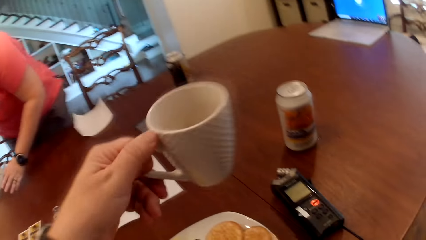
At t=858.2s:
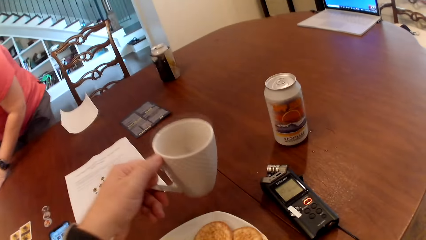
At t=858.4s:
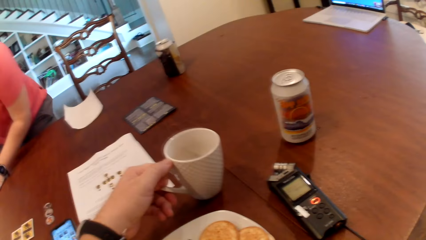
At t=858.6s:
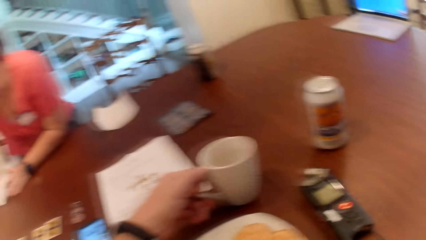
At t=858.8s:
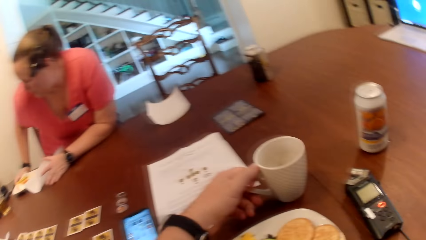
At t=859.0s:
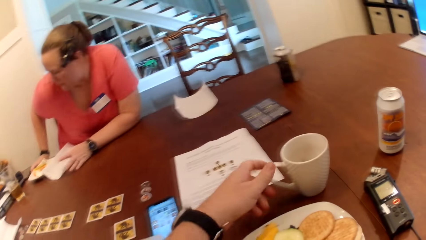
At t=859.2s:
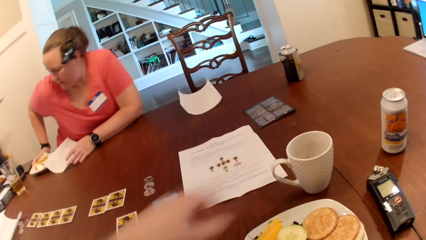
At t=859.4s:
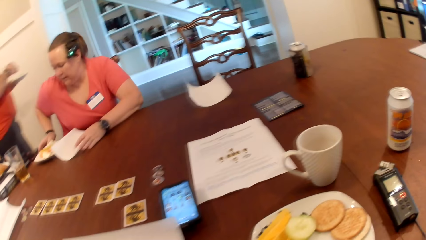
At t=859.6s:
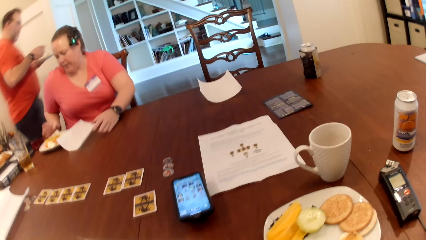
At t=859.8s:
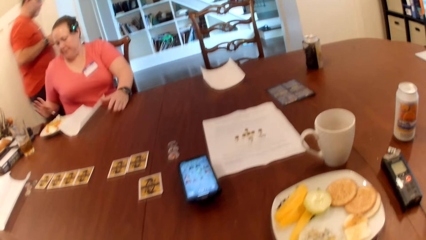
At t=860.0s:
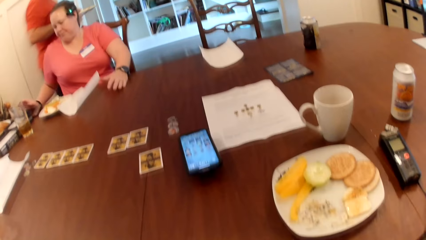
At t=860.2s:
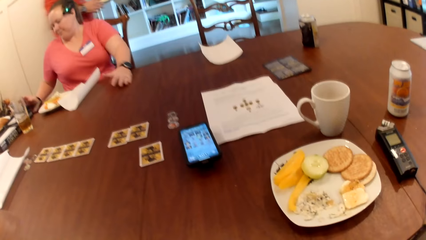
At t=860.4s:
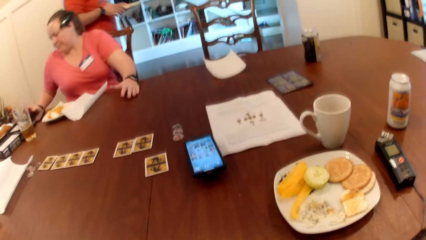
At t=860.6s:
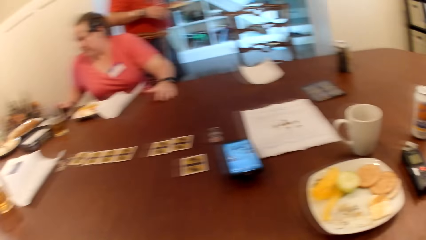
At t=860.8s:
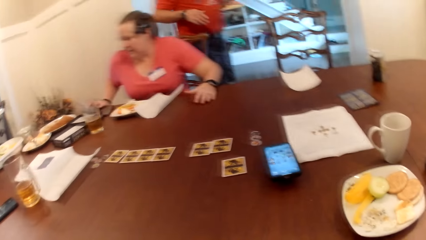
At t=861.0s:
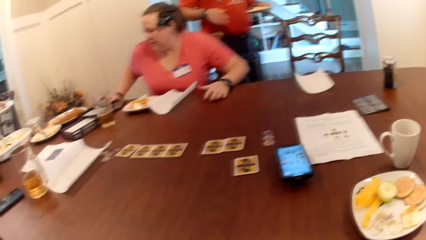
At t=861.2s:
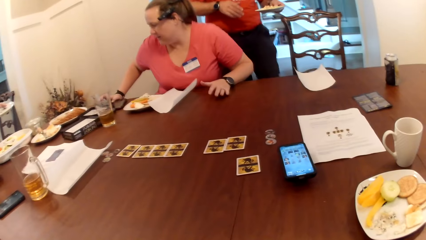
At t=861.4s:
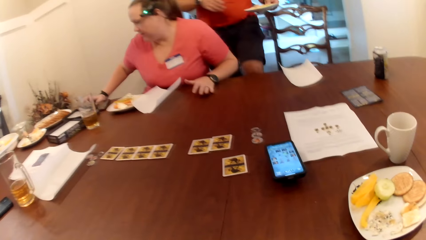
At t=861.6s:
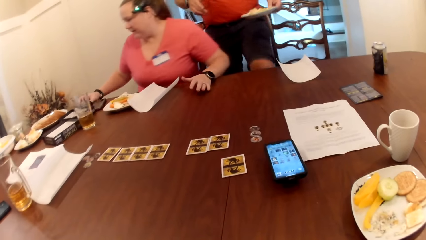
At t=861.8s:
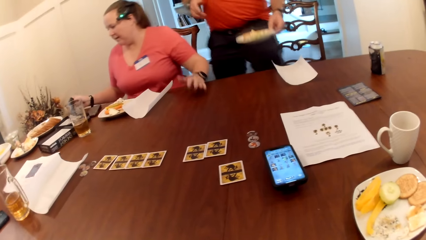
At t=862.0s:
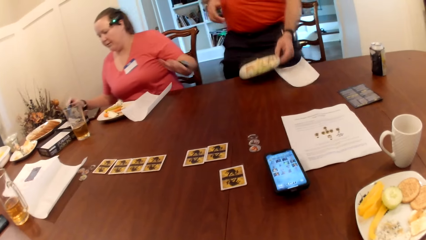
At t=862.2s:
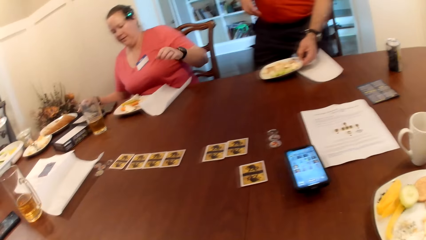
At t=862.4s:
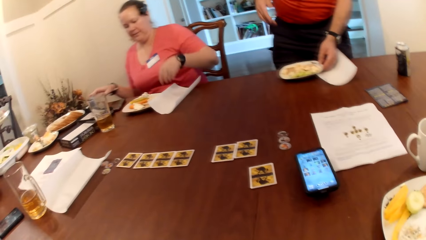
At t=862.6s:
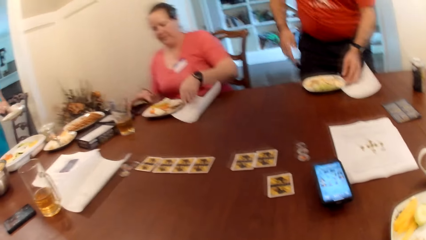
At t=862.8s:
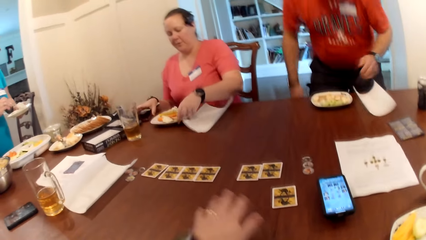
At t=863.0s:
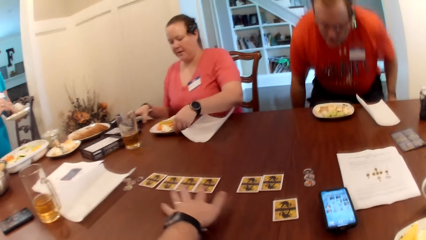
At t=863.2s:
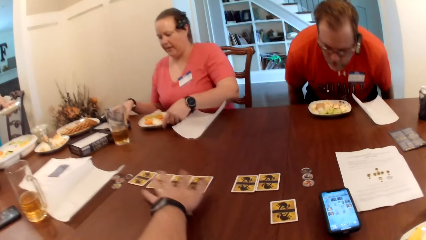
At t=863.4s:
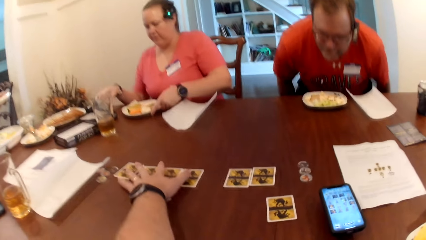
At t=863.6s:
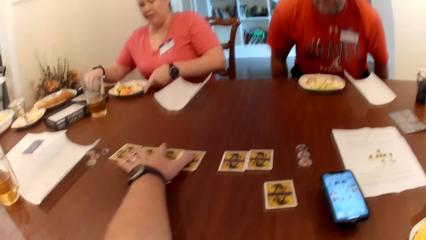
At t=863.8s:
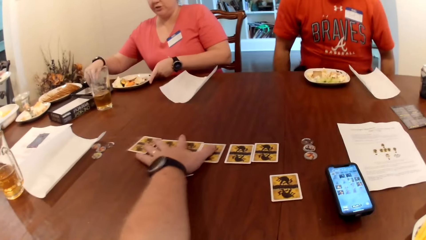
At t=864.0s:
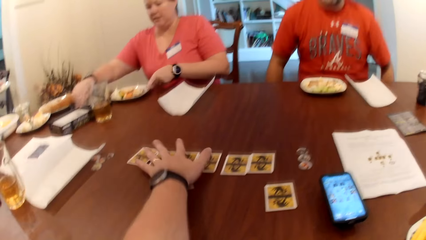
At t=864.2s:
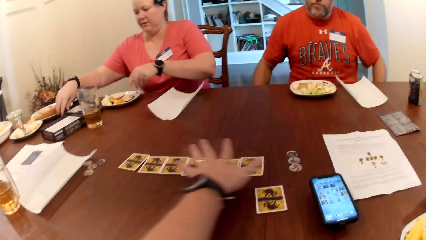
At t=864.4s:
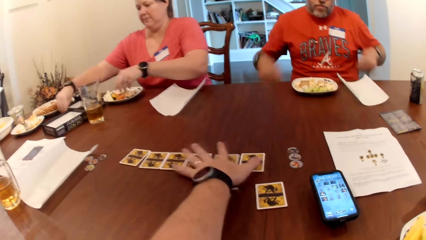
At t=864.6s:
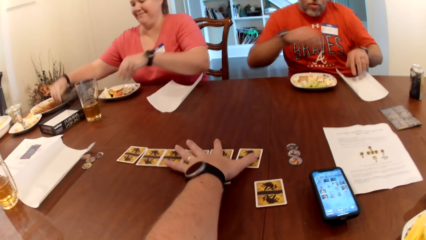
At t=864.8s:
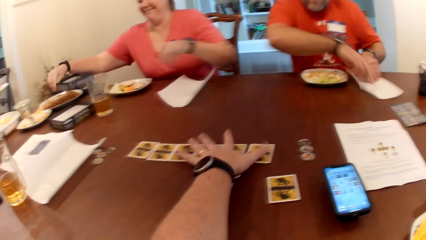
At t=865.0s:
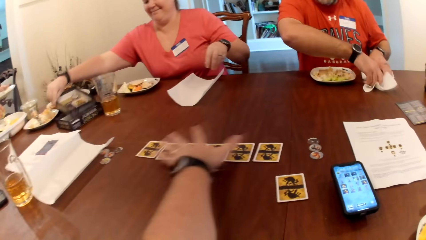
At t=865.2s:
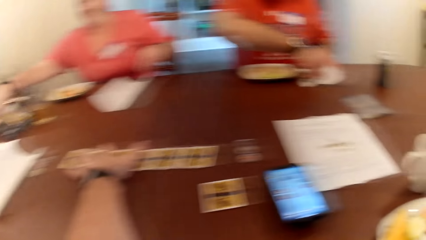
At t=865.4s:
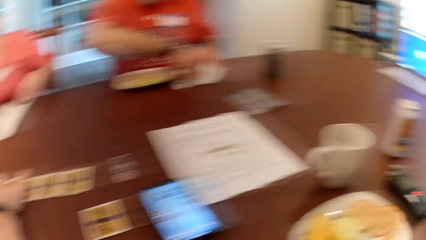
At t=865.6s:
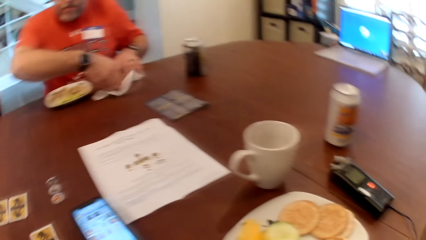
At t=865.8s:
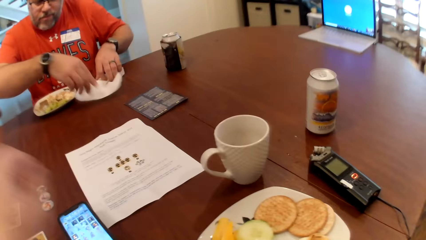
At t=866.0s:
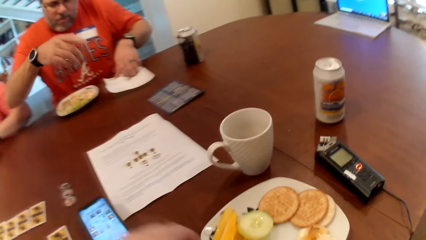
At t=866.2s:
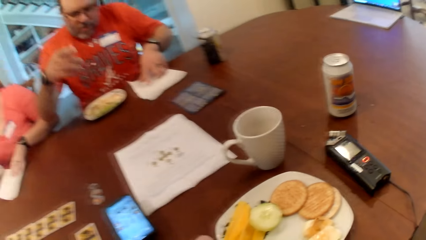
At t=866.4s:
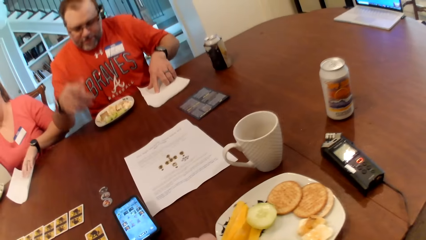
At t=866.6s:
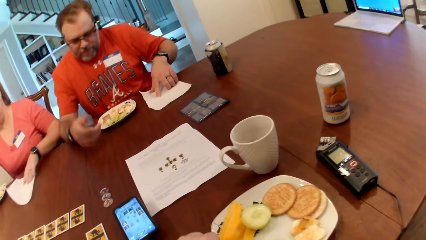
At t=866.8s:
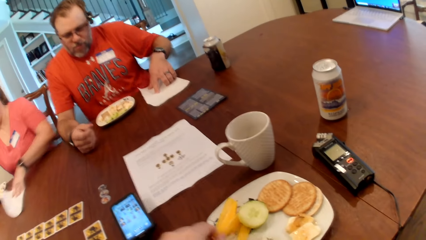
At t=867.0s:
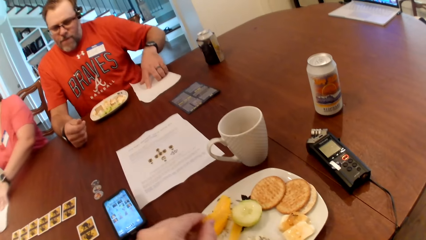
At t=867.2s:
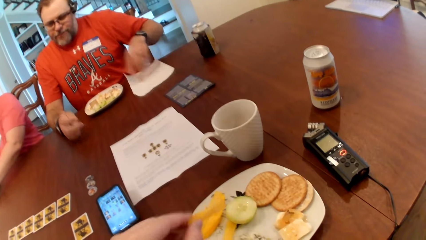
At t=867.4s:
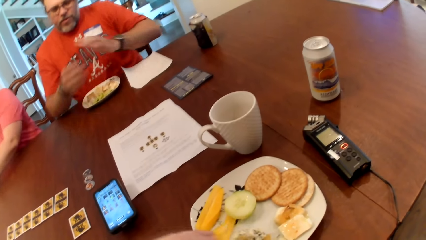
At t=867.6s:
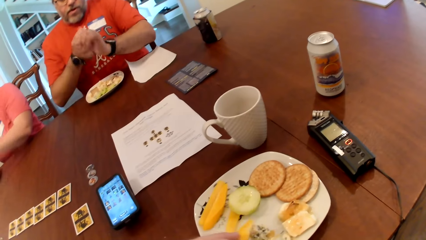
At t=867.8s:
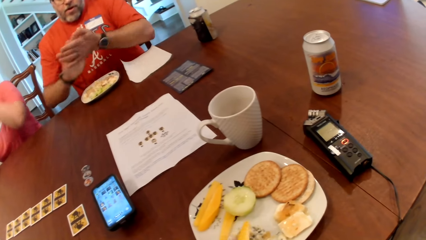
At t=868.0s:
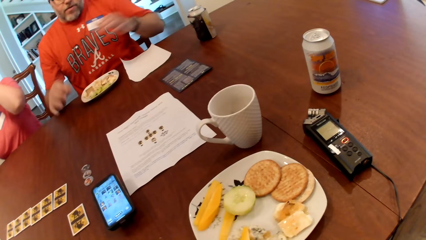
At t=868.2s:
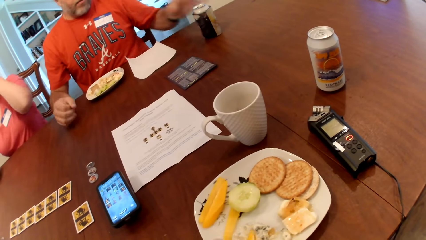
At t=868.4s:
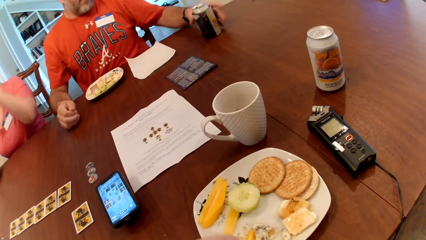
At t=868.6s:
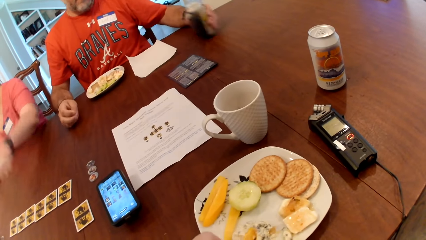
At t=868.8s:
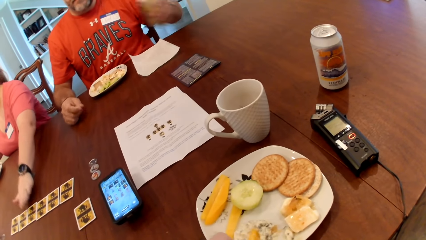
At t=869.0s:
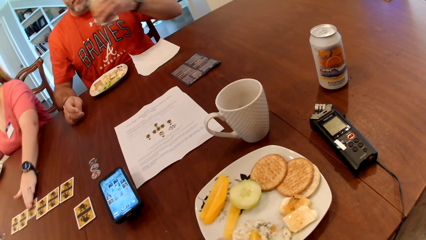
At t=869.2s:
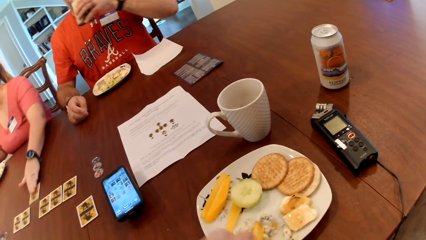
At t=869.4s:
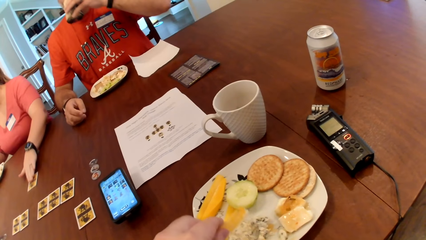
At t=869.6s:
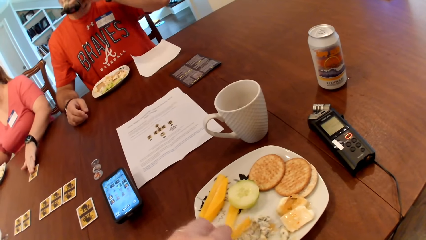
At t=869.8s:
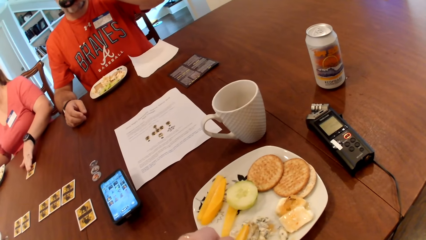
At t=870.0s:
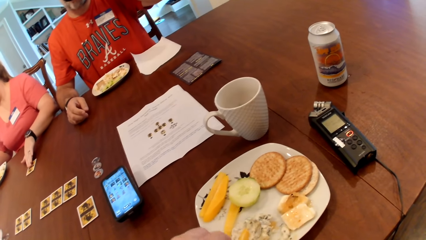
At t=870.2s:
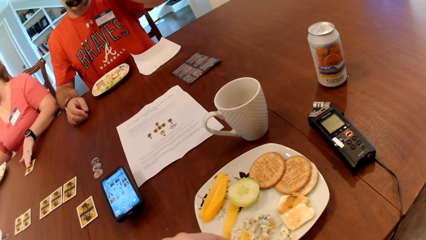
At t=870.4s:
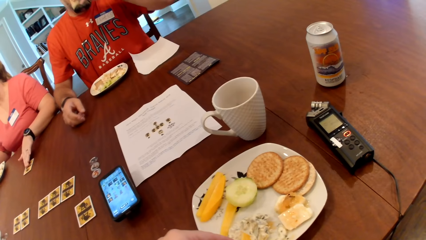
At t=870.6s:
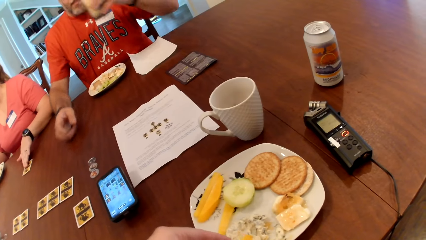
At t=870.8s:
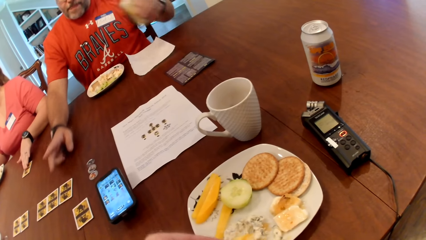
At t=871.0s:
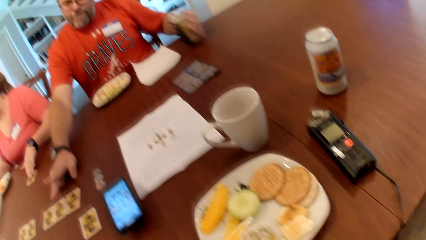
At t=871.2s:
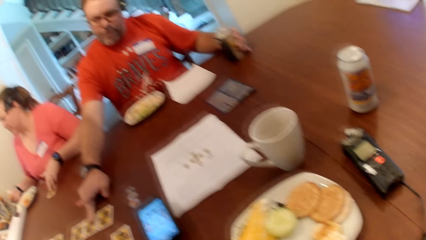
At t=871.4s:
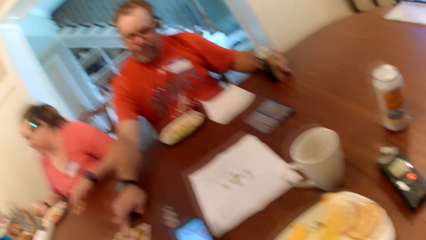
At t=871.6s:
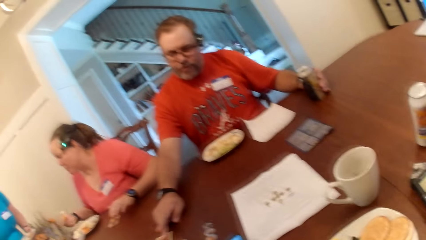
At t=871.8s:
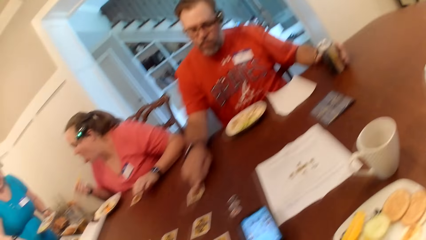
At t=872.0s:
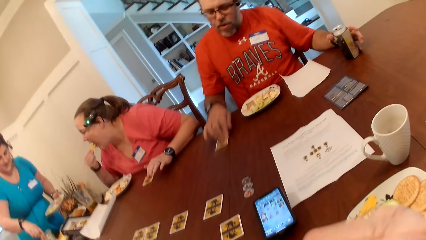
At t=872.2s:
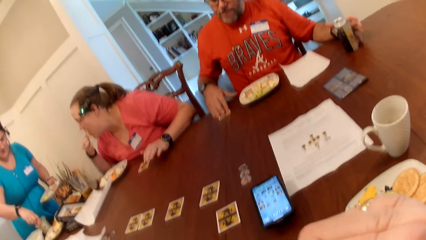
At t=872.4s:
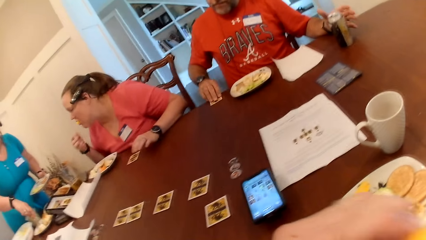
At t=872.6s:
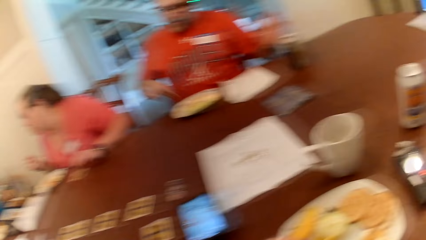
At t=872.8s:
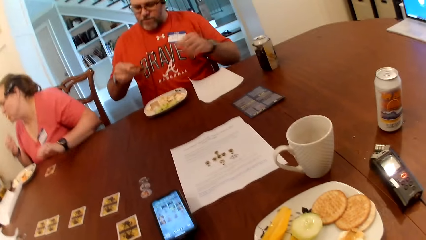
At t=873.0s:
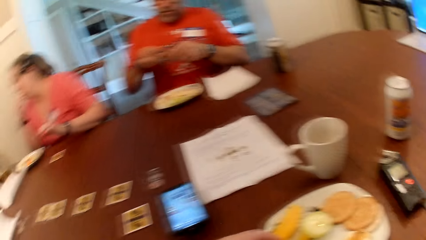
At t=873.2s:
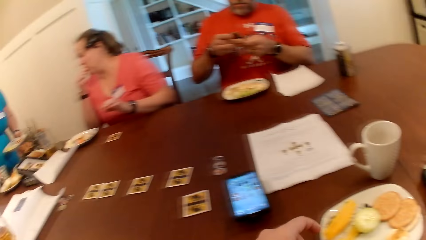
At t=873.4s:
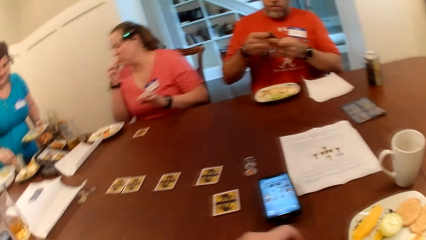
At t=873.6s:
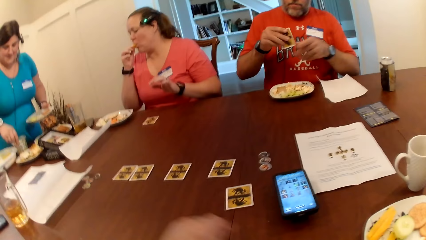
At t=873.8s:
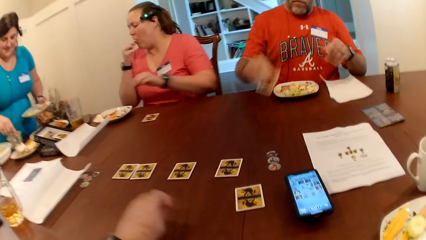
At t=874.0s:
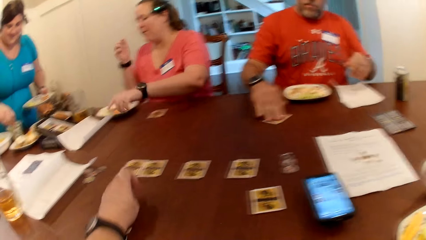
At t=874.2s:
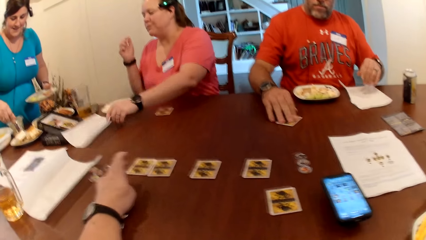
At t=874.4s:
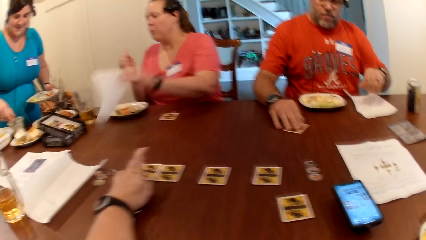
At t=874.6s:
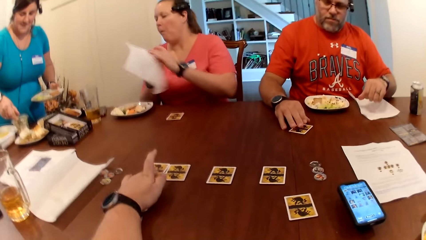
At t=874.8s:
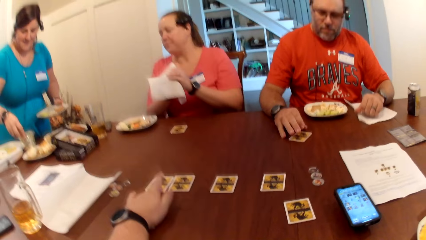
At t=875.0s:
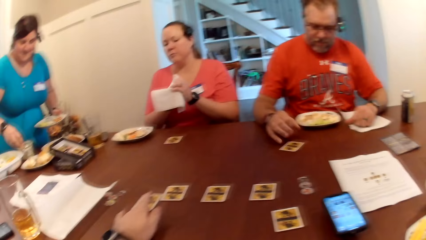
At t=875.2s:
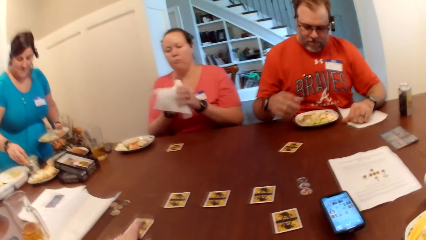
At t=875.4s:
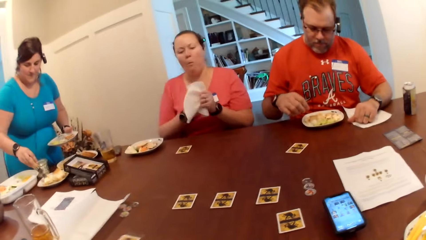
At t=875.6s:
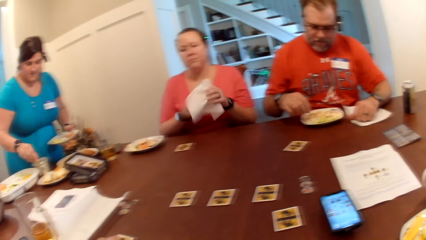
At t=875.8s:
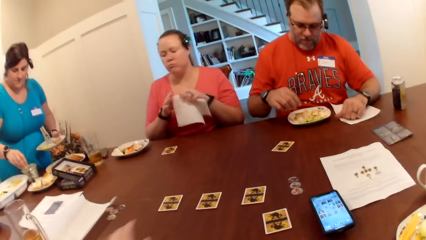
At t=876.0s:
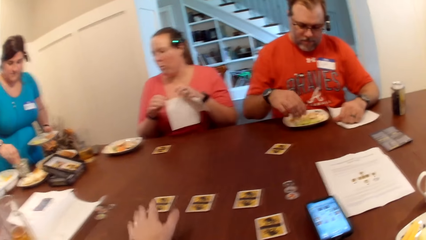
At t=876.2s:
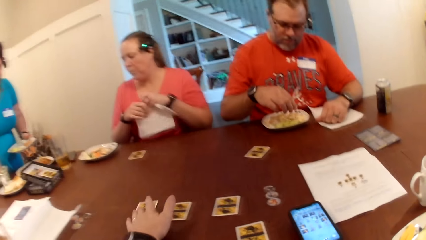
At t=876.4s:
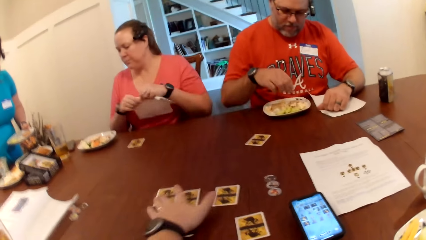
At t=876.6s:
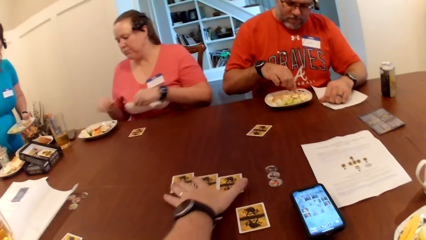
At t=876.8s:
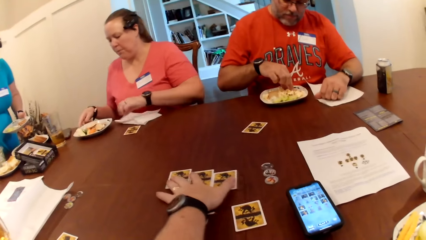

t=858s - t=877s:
A woman sits on the chair at the dining table. The camera wearer drops the cup on the table with his left hand. A man walks towards a chair at the dining table. The man drops the plate on the table with his left hand. The woman adjusts the plate of food on the table with her left hand. The man sits on the chair. The camera wearer adjusts some cards on the table with his left hand. The woman picks a pack of the game on the table with her right hand and drops the pack of the game on the table with her right hand. The man adjusts the tissue paper on the table with both hands. The man rubs both palms together. The camera wearer eats. The man picks a canned drink on the table with his left hand. The woman adjusts the card on the table with her left hand. The man drinks from the canned drink in his left hand. The man picks the card on the table with his right hand. The woman eats food with her right hand. Another woman dishes food with a spoon into a plate in her left hand. The man drops the card on the table with his right hand. The first woman picks the tissue paper on the table with her left hand and cleans both hands with the tissue paper. The camera wearer adjusts the cards on the table with his left hand.
